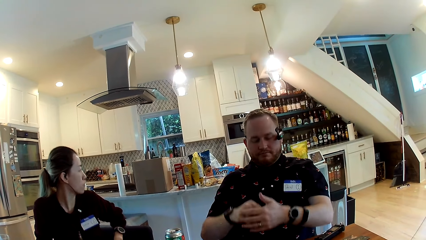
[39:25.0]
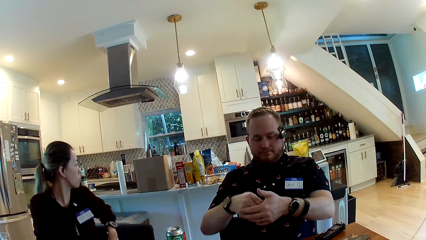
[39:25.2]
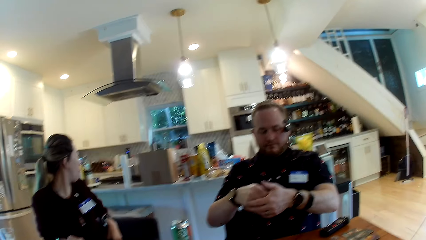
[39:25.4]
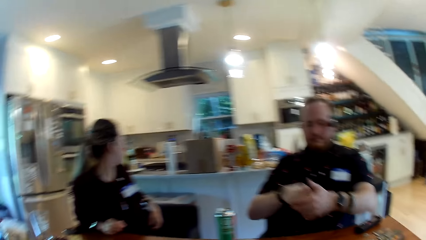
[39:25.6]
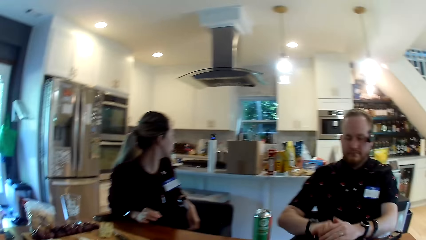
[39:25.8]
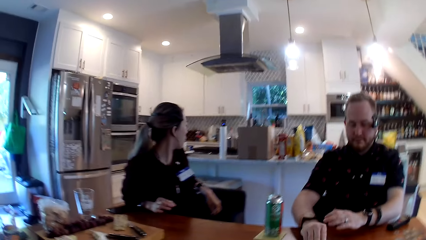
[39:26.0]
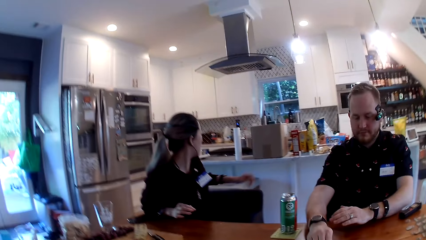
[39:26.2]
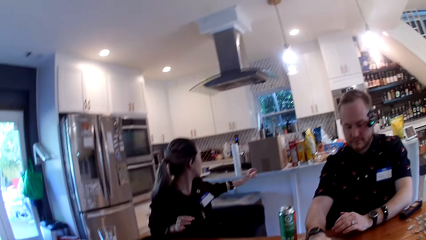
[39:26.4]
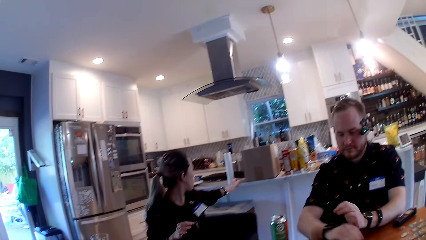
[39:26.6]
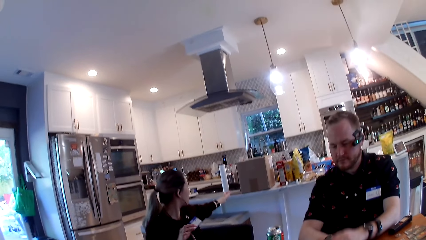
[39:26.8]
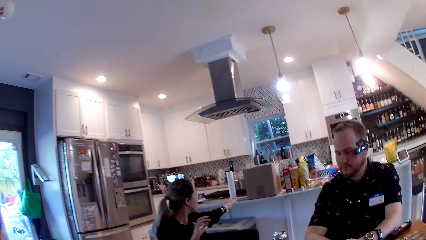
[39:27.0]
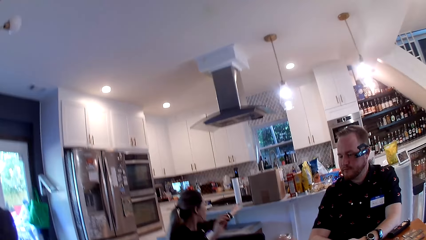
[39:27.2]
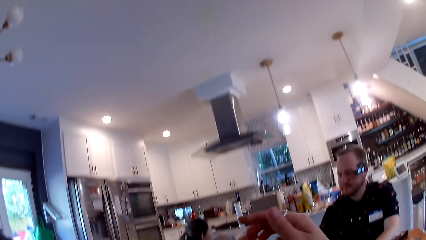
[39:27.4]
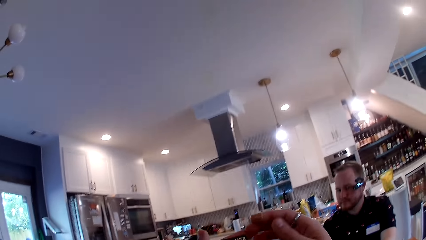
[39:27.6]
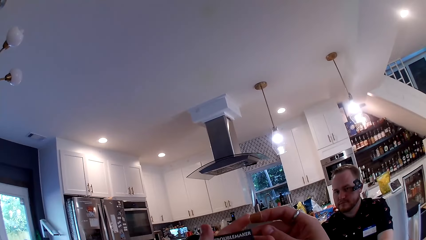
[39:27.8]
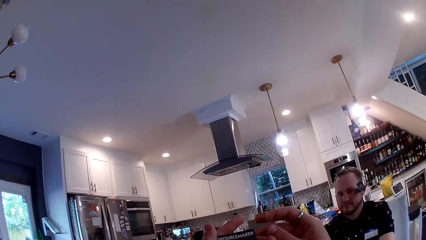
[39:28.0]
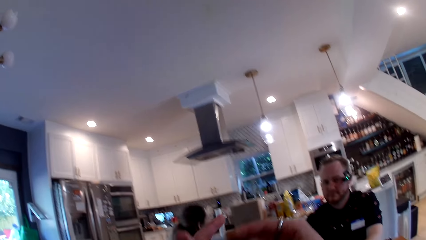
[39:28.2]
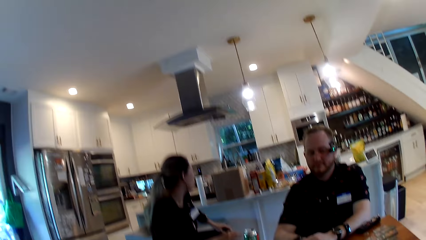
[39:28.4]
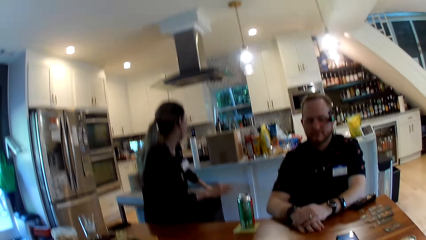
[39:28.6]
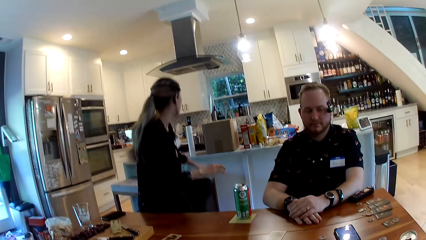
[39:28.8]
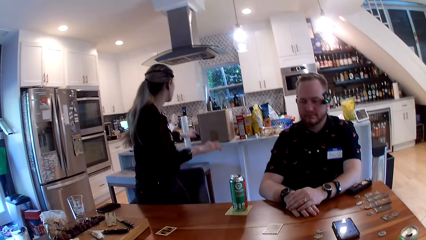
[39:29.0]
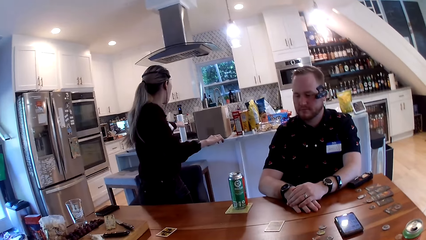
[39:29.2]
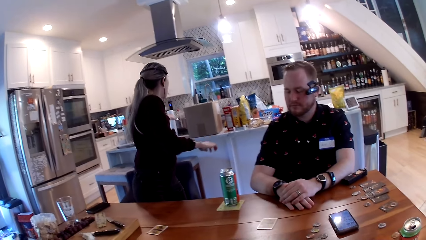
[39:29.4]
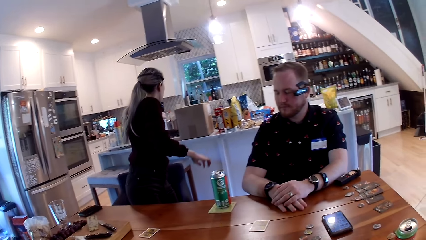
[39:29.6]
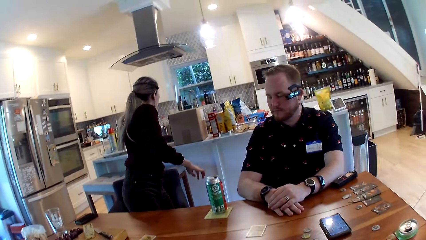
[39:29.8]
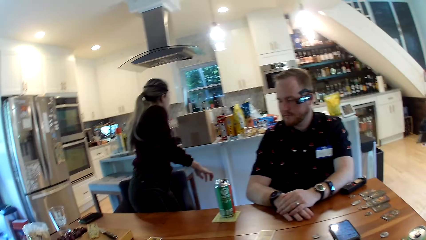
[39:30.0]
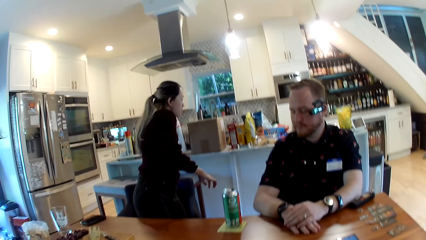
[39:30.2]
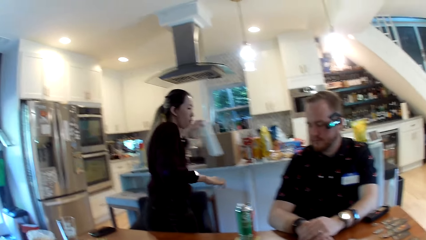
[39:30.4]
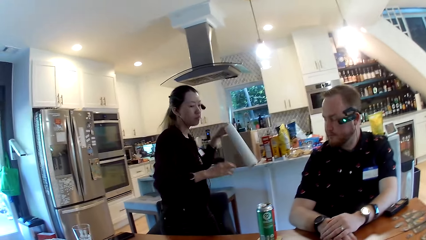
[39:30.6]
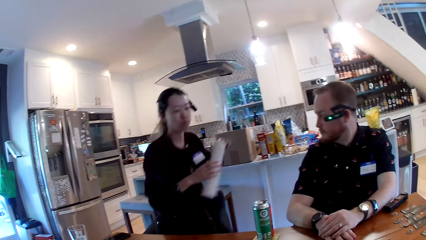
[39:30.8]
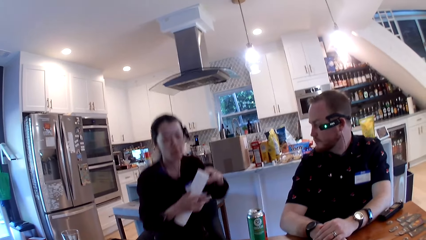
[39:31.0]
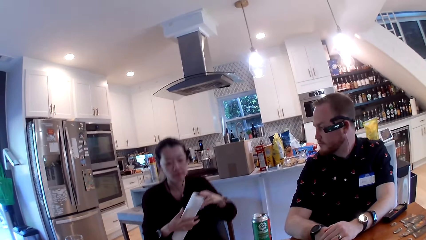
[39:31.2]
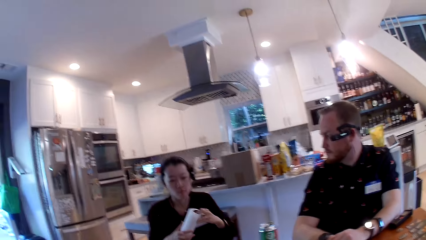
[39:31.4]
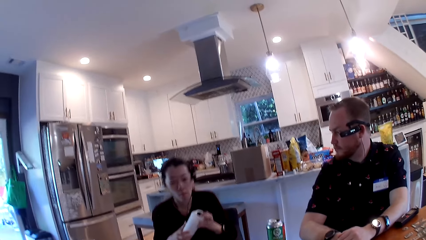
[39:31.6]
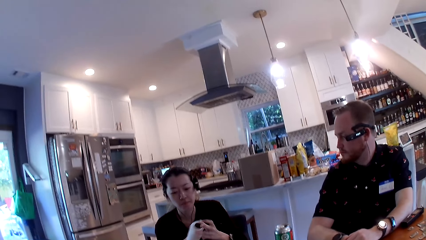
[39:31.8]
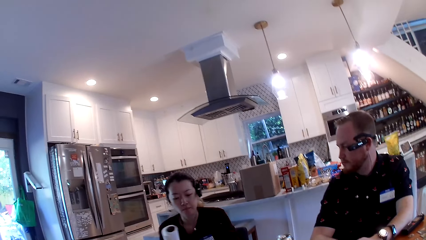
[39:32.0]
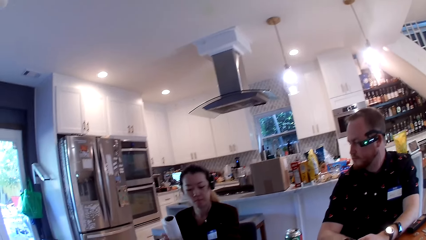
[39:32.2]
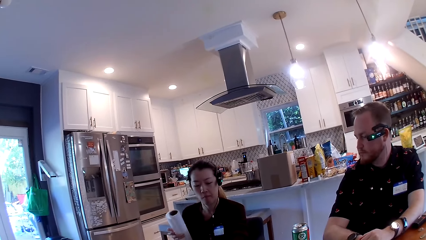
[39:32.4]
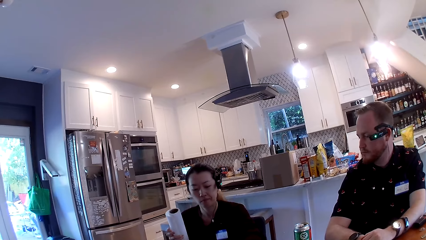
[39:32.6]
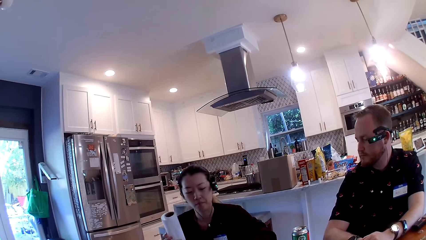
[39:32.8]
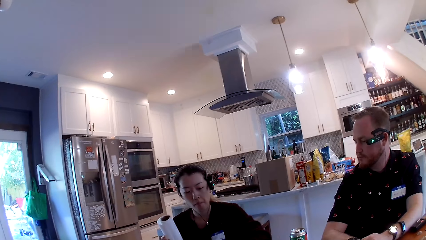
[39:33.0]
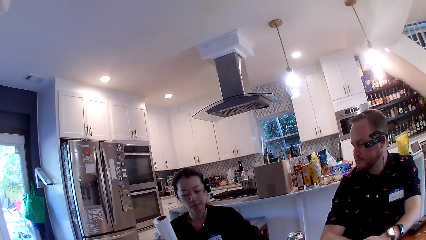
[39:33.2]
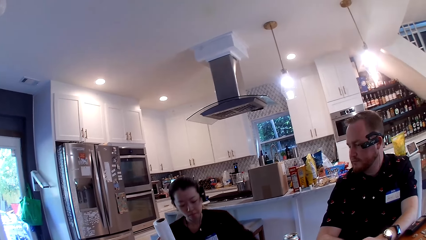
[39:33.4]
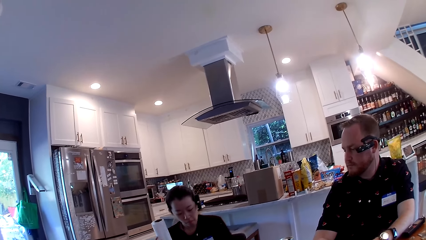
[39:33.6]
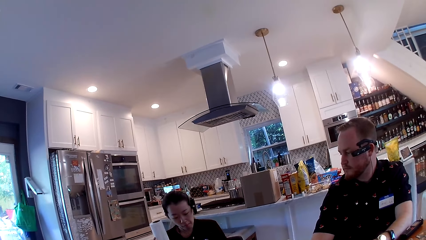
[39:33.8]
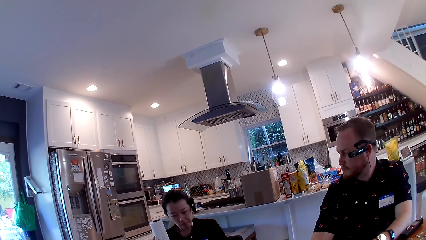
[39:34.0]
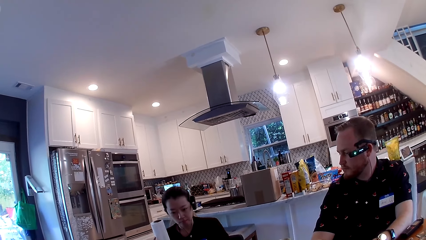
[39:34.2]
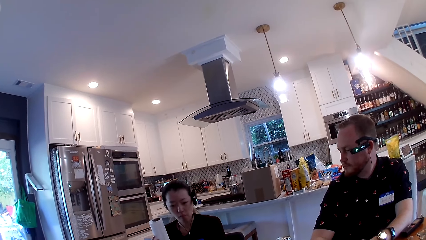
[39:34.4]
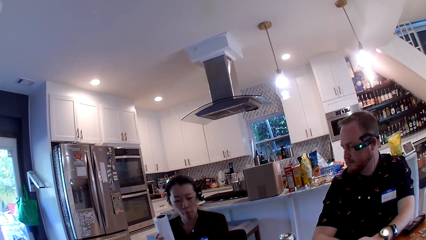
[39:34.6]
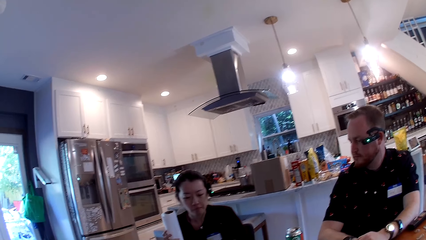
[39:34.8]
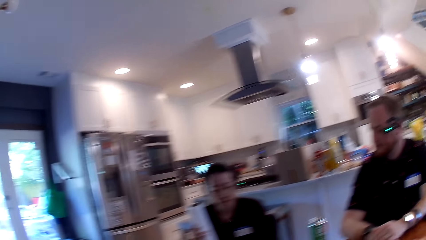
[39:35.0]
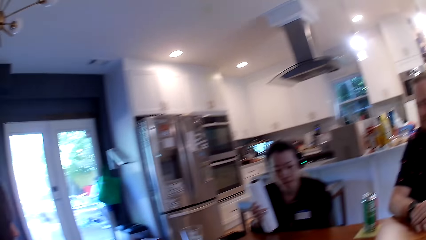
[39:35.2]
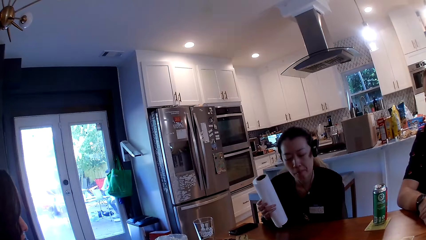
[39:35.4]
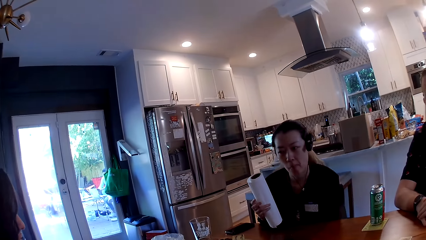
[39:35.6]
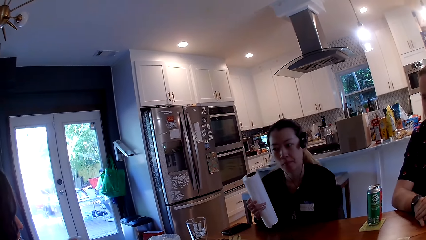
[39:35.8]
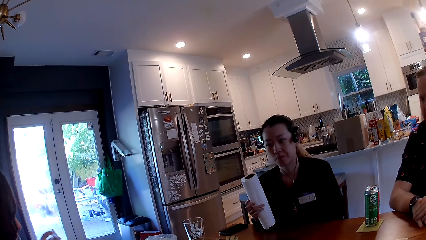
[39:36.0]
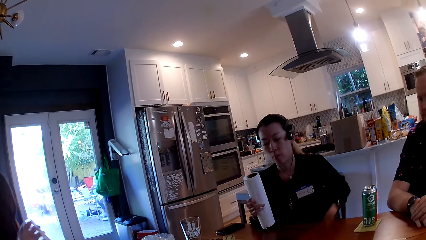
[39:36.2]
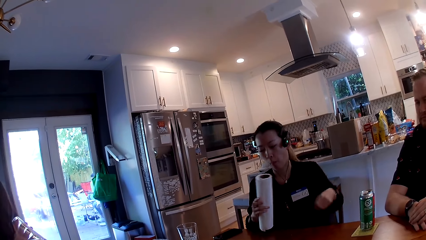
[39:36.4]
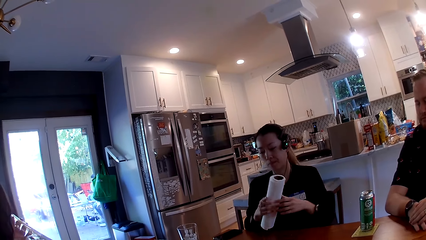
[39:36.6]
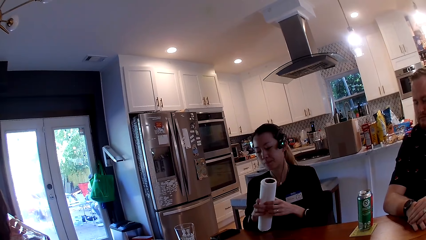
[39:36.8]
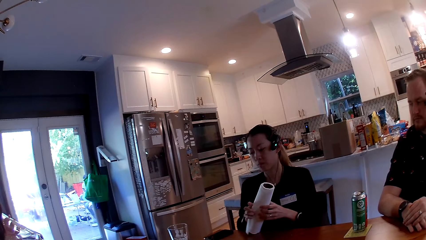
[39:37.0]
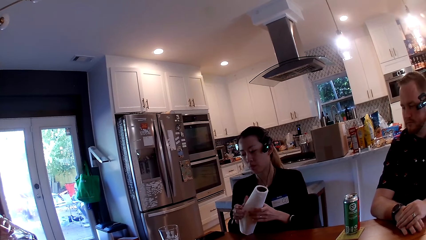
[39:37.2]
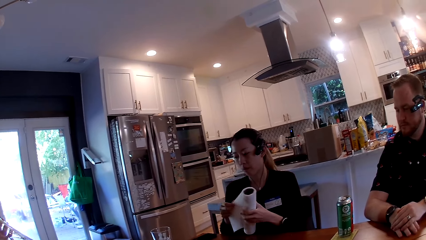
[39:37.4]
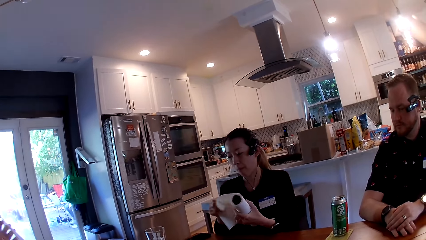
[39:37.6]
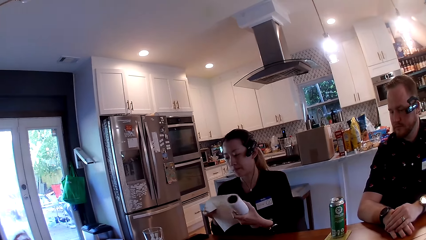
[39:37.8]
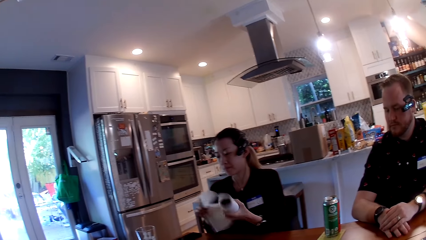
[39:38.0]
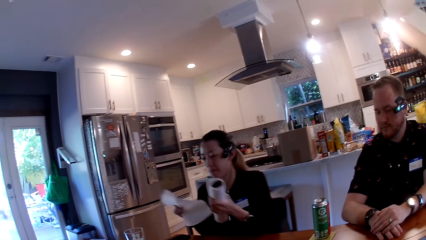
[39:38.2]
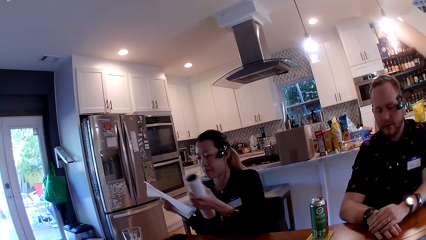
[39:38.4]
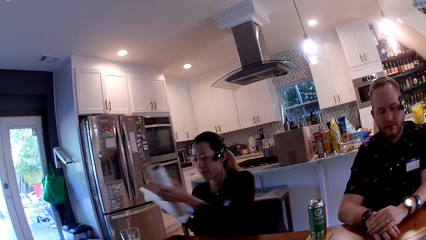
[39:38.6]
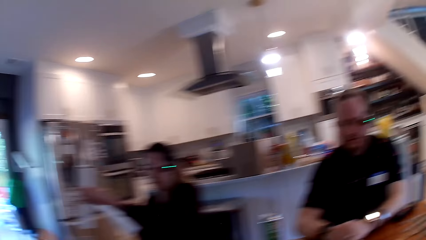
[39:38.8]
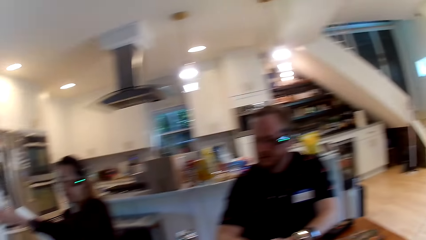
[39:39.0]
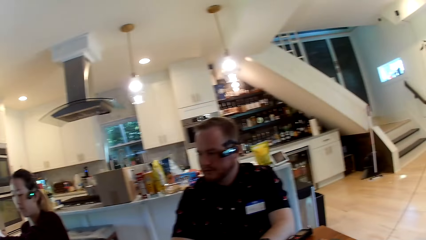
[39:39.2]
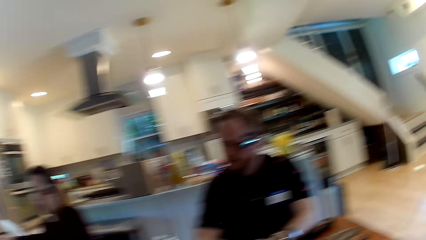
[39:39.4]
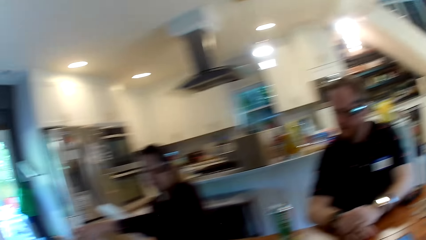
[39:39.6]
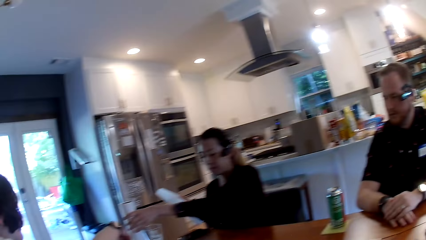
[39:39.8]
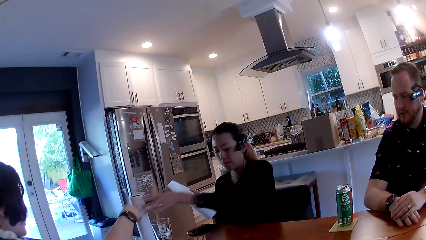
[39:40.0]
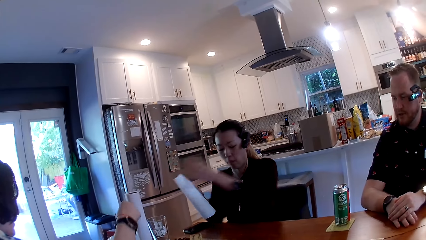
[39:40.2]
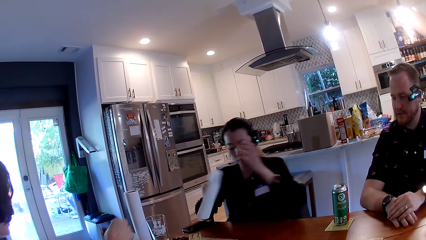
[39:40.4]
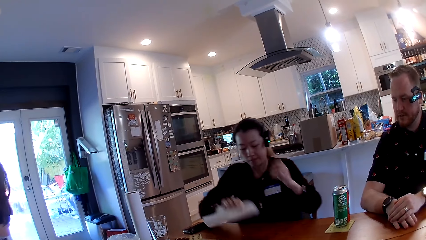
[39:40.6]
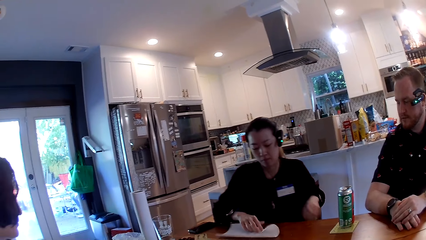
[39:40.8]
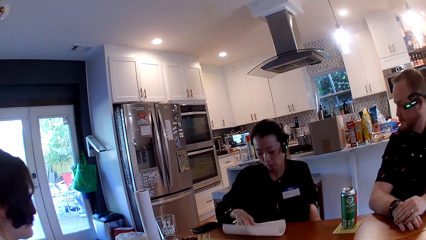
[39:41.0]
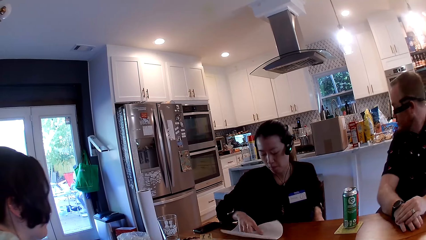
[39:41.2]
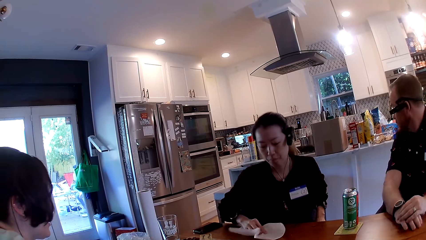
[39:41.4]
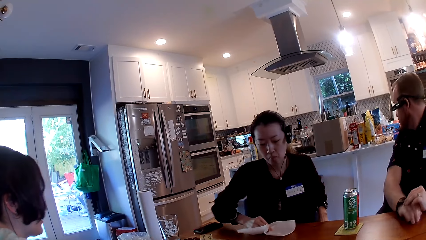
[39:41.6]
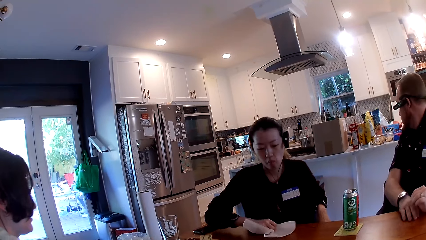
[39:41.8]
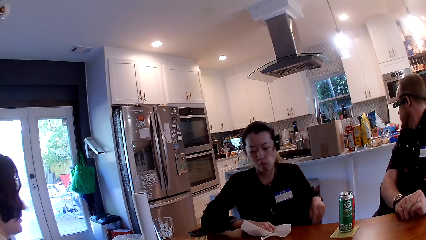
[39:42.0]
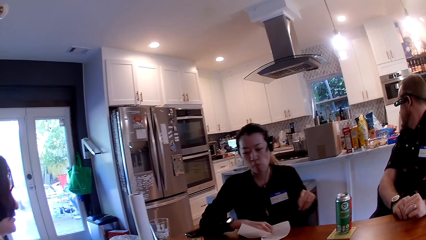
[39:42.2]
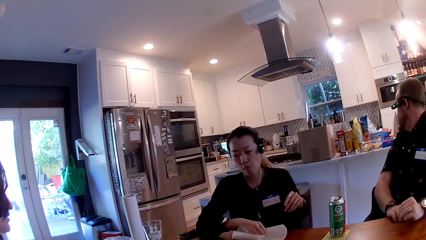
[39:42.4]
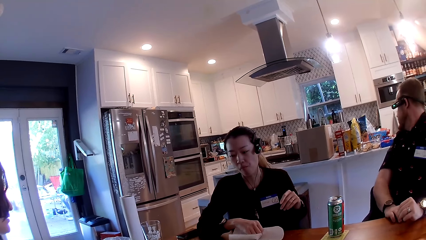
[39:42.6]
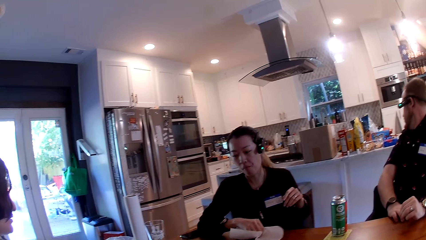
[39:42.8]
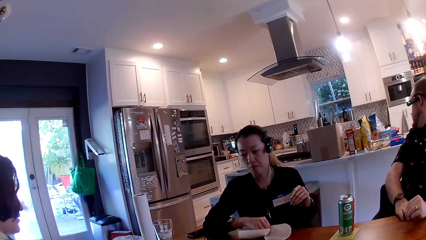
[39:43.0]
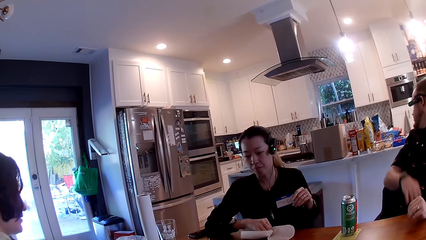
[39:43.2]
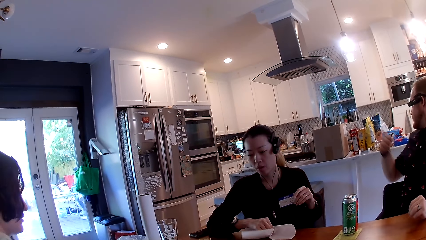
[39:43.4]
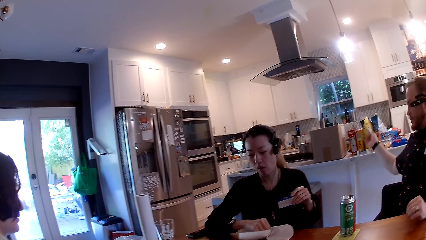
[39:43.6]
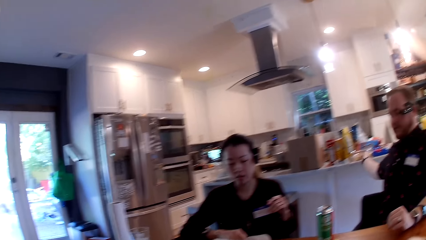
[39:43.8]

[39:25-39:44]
The camera wearer raises a card with both his hands. He looks at the playing card. The woman stands from the seat. The camera wearer drops both hands and looks around. The woman picks up a tissue paper from the countertop with her left hand. She sits down on the chair. She cuts the tissue paper with her hands. She tears some part of the tissue paper with her right hand. She drops the tissue paper on the table with her left hand. She drops the tissue paper on the table with her right hand.
